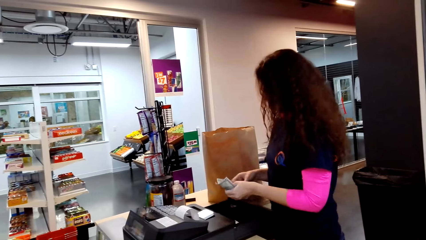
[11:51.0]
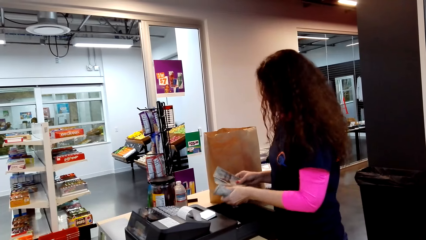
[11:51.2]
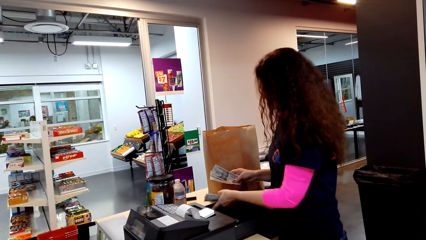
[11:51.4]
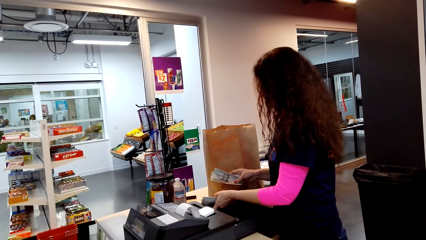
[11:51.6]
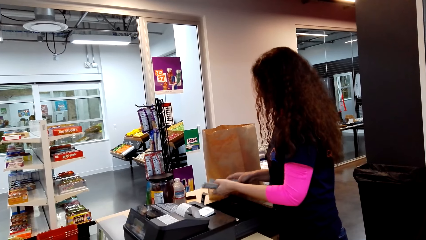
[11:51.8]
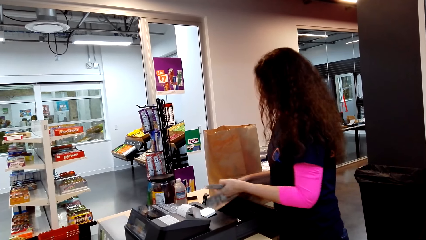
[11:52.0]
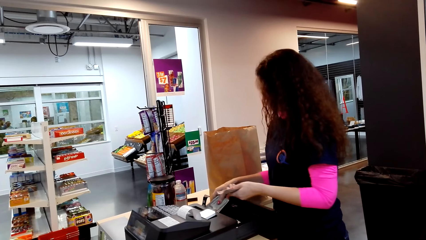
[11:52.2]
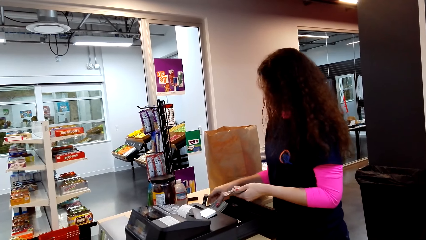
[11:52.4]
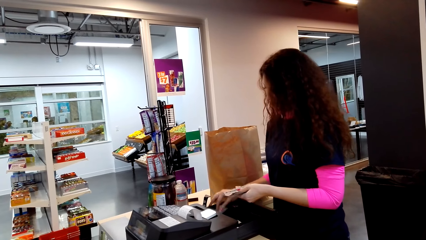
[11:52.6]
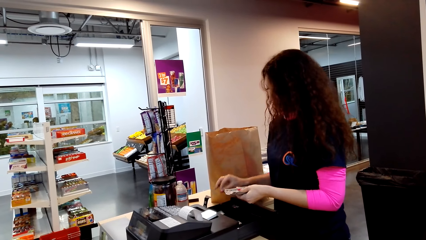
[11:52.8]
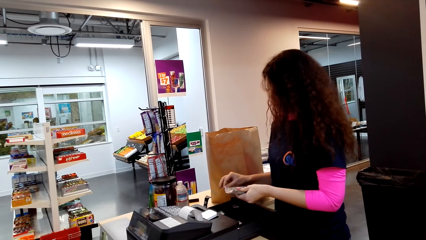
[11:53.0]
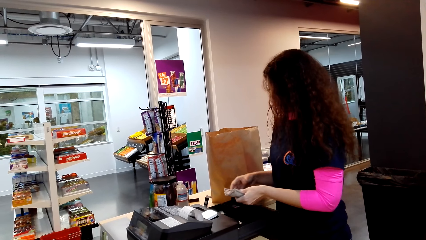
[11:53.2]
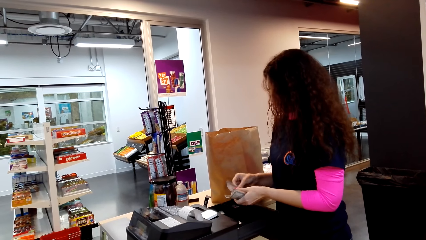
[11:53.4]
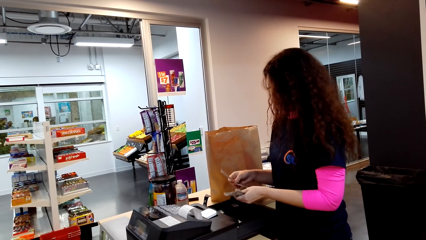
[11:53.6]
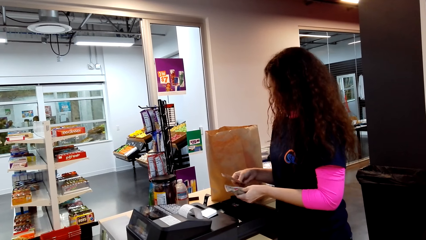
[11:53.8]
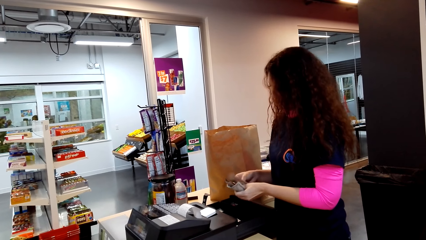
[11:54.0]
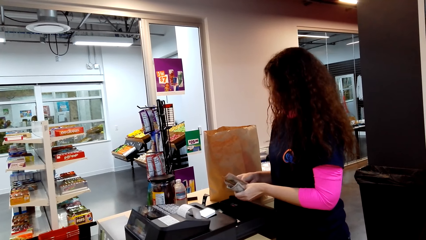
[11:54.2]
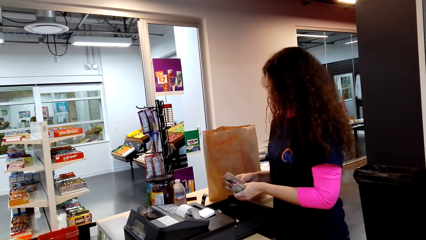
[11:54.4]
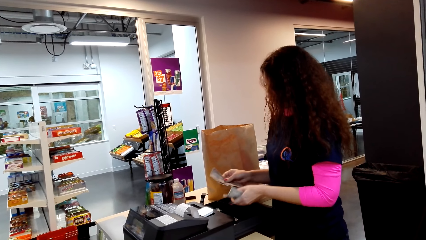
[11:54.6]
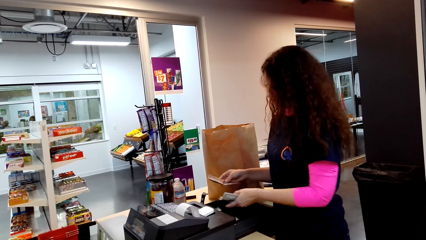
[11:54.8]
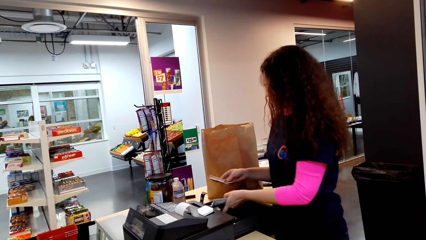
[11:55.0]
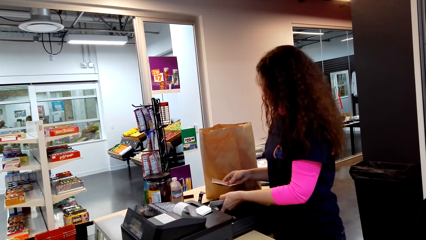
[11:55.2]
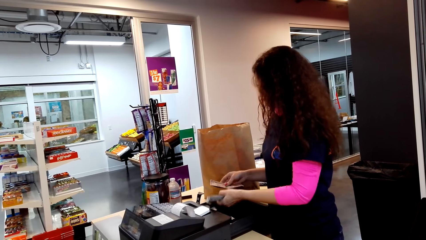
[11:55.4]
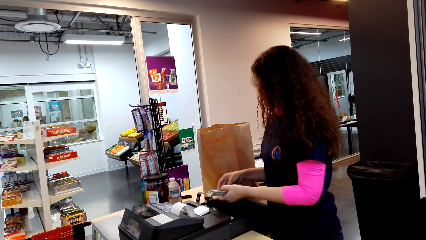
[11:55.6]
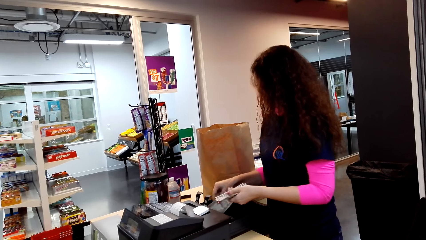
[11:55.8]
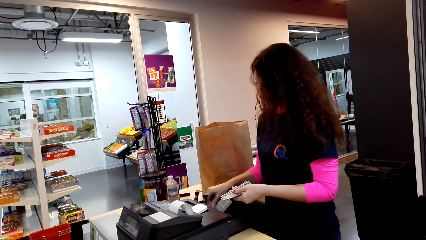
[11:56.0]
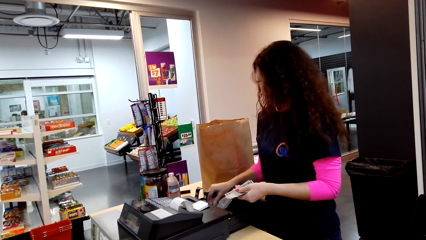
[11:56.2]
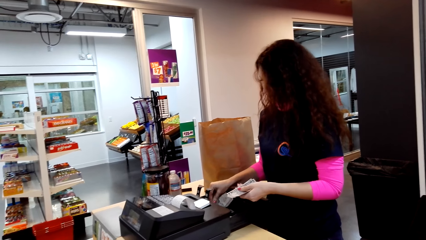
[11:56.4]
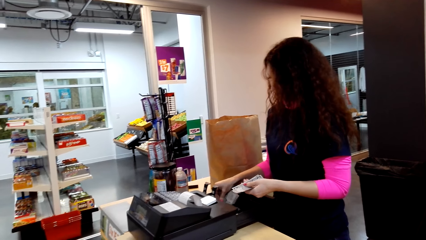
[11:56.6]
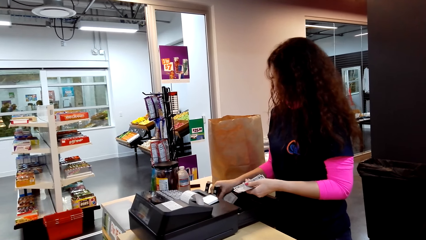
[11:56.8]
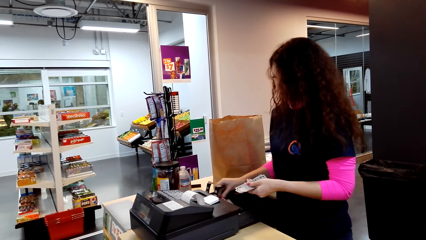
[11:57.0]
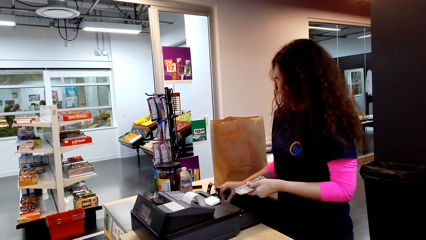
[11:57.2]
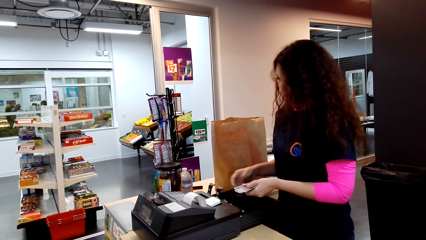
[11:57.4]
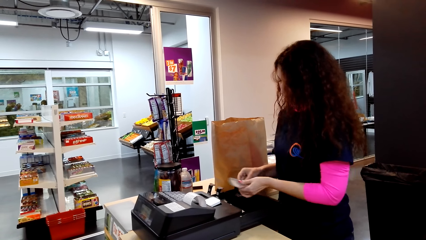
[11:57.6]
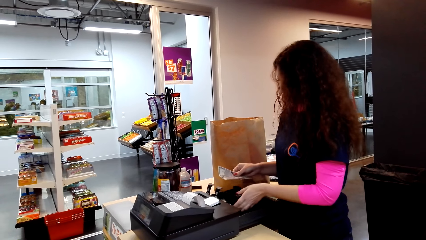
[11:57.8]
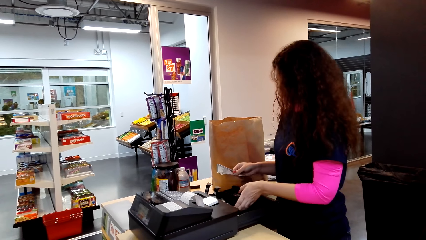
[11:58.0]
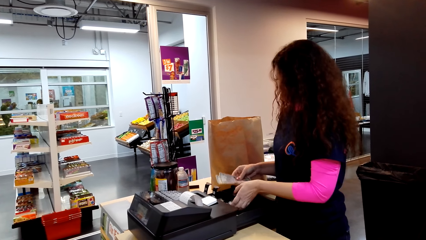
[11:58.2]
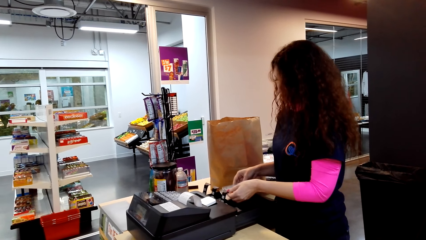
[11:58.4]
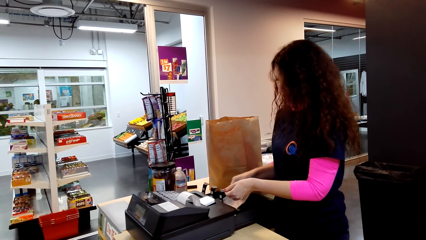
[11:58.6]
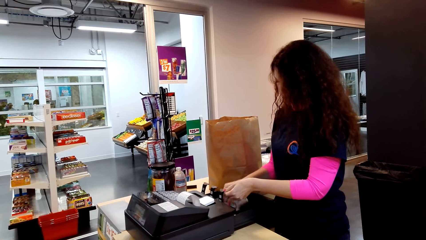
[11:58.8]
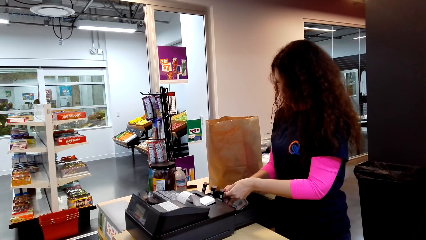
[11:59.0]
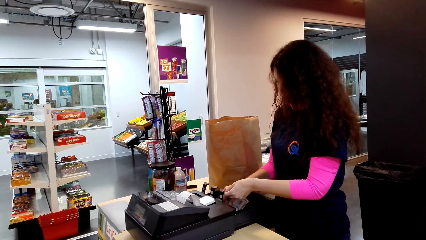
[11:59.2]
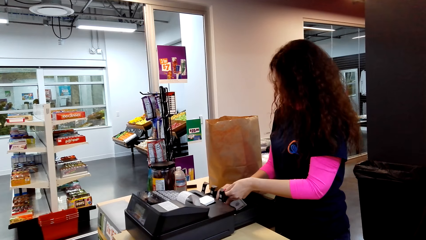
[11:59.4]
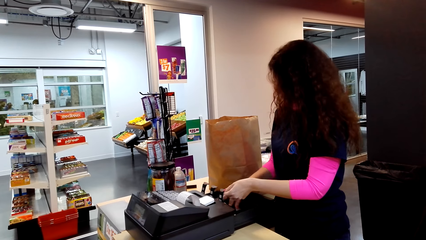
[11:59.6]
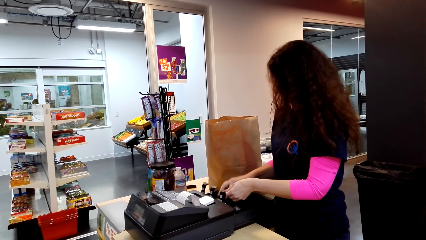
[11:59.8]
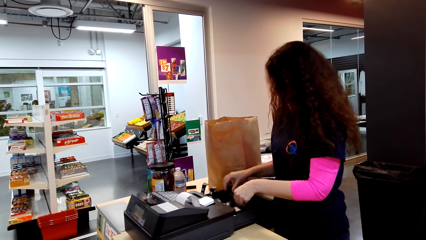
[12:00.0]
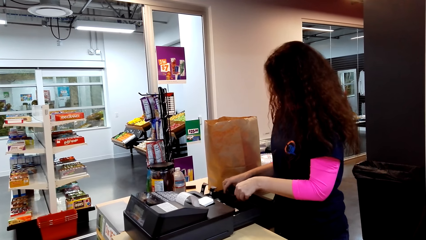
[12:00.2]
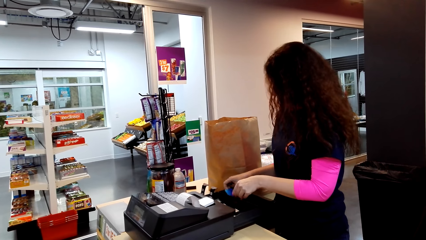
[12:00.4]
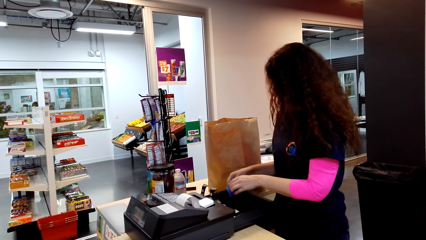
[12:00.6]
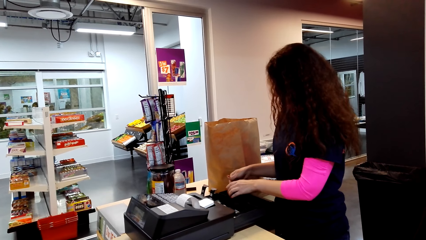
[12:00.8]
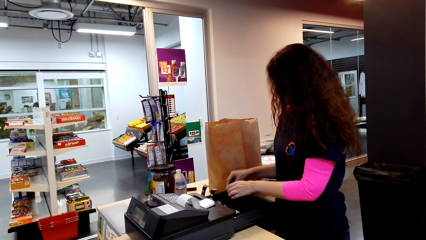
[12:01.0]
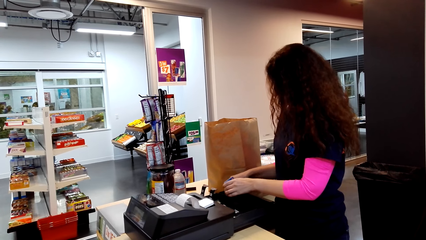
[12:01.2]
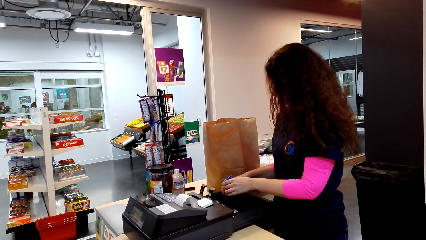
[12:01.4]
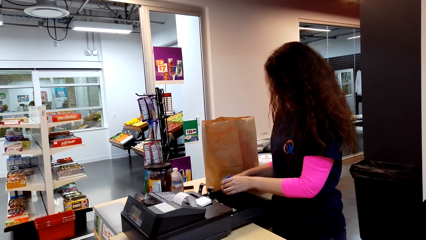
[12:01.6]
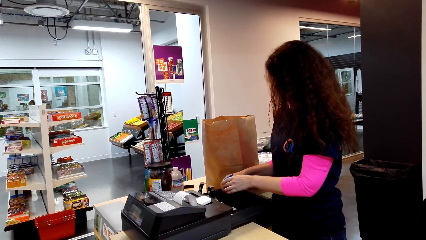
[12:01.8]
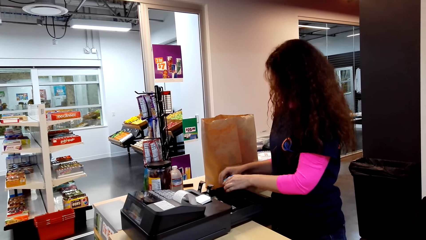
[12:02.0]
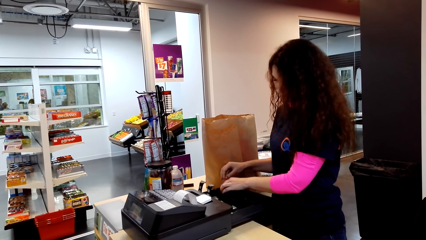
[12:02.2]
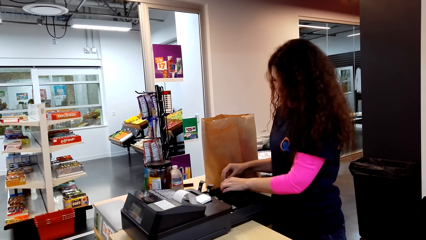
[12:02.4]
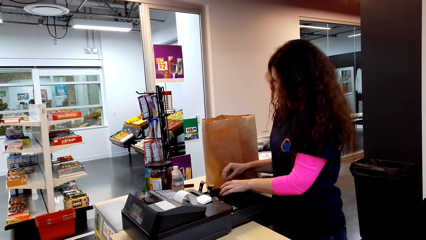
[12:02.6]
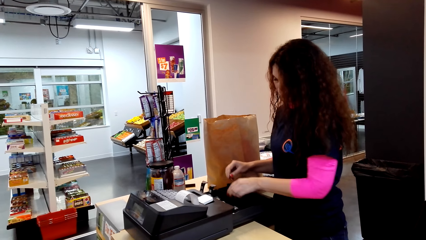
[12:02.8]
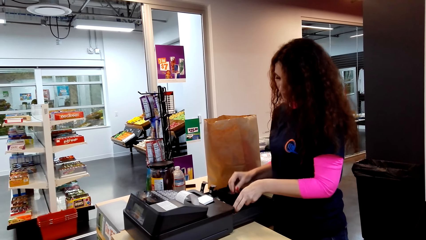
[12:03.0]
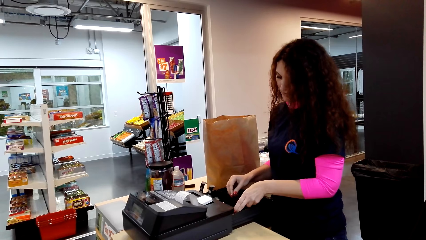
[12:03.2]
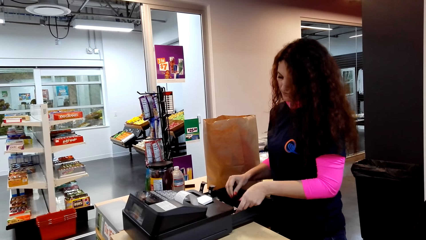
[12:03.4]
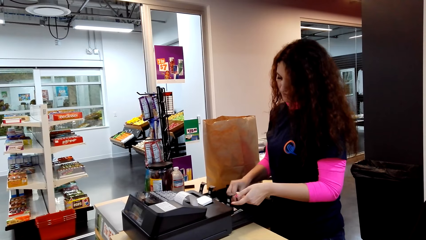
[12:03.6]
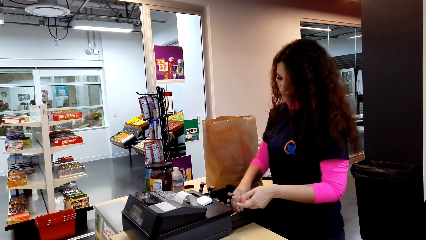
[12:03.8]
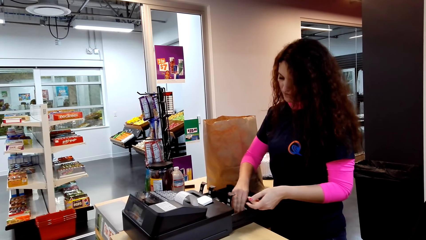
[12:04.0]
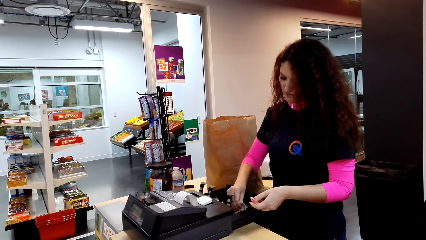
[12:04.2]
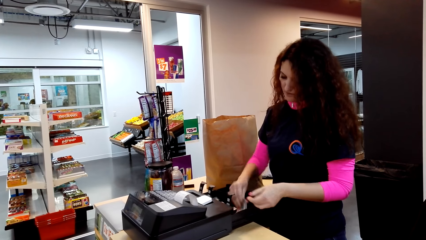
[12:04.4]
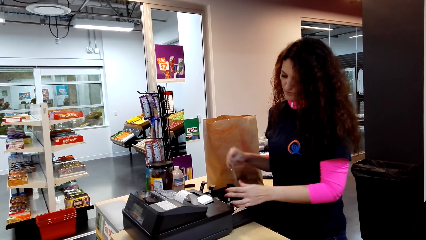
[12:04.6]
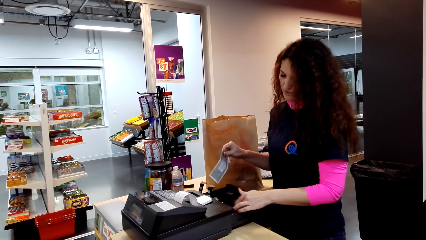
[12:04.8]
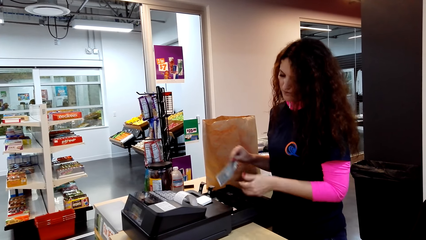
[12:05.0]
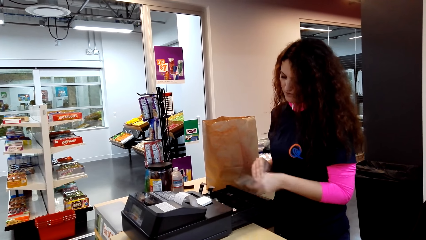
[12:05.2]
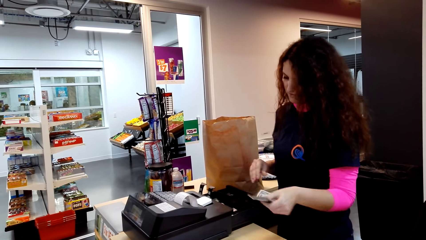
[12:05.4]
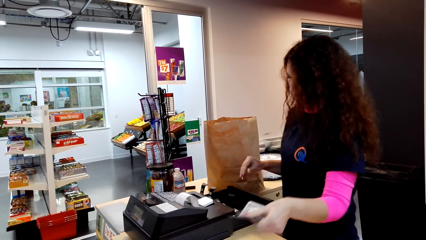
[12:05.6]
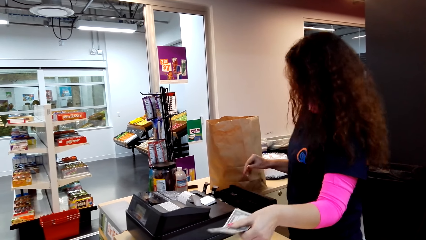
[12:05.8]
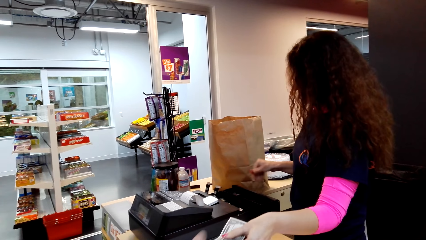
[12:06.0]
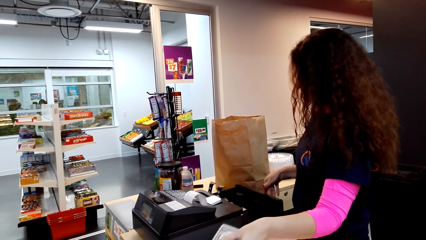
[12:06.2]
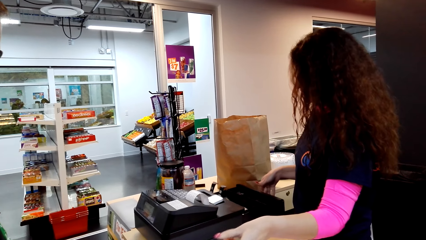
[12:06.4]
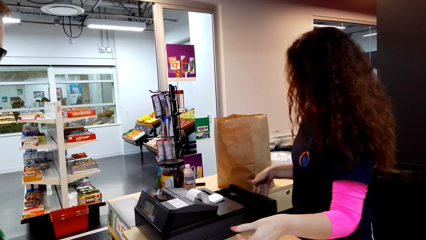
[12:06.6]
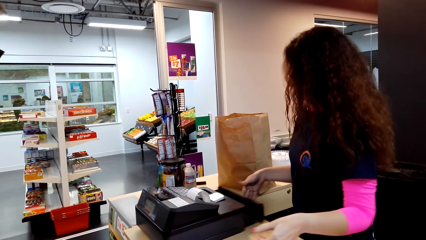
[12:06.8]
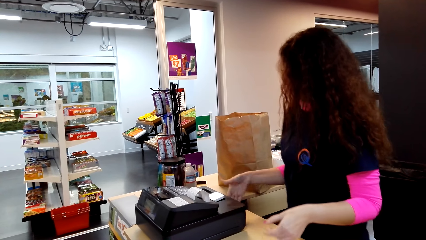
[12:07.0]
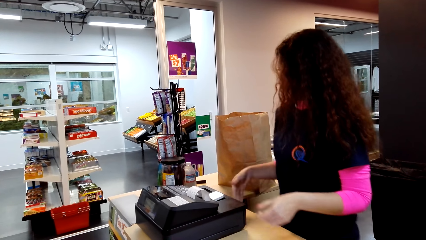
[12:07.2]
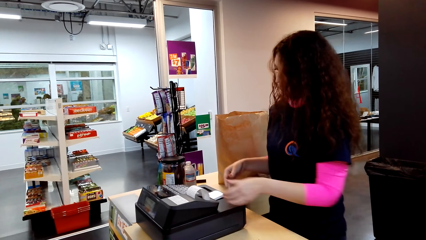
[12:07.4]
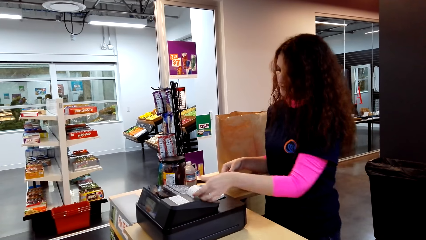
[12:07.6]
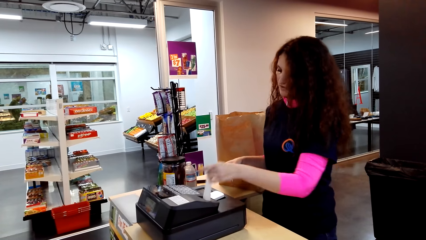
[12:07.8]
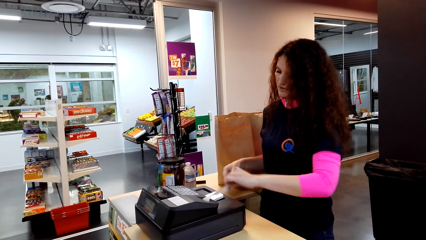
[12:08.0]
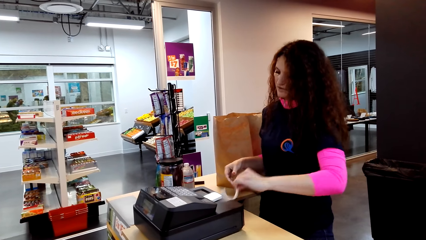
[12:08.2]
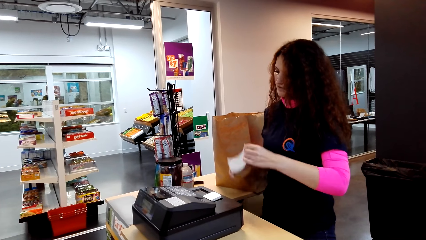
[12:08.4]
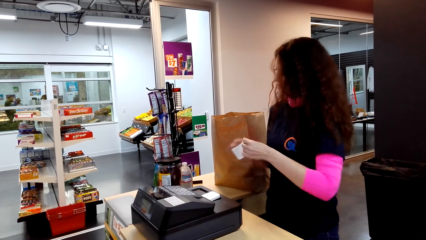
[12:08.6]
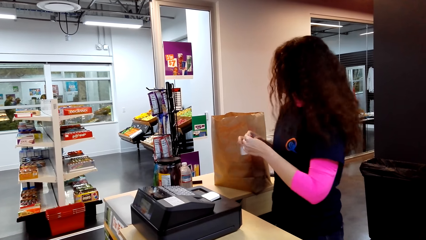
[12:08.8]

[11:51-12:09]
A lady counts money, lifts a clip, and puts money in the drawer. The lady counts money, lifts the clip, and puts money in the drawer. The lady lifts the clip and puts money in the drawer. The lady picks something and puts something back. The lady lifts the clip, picks money, and lowers the clip. The lady hands money to a man and pushes the drawer.
